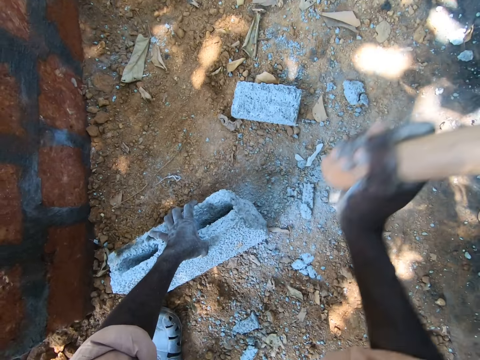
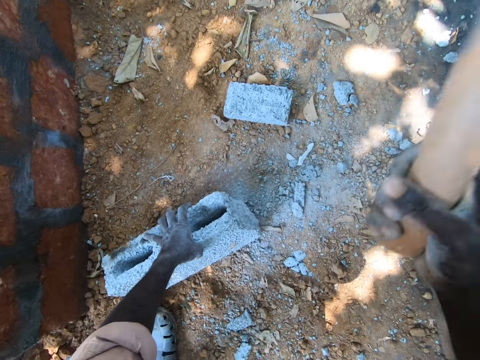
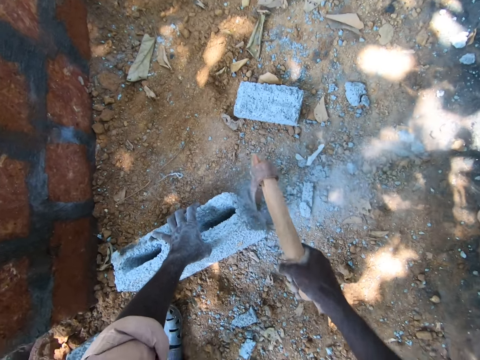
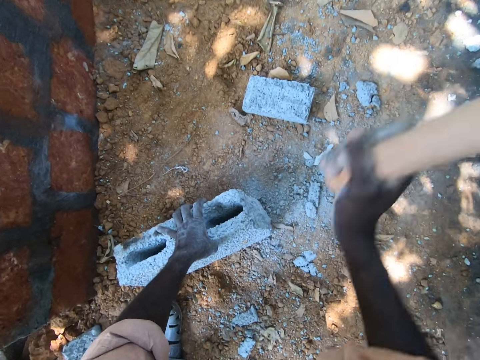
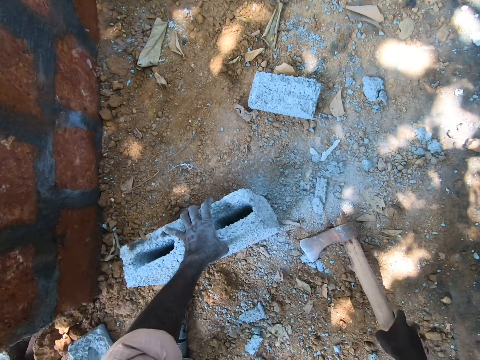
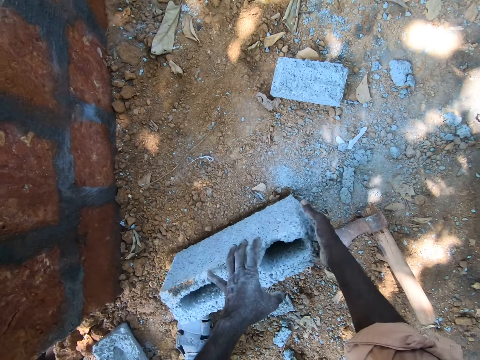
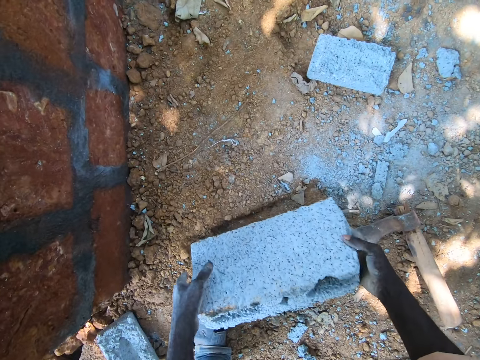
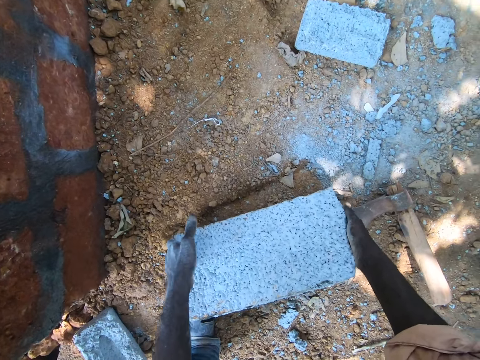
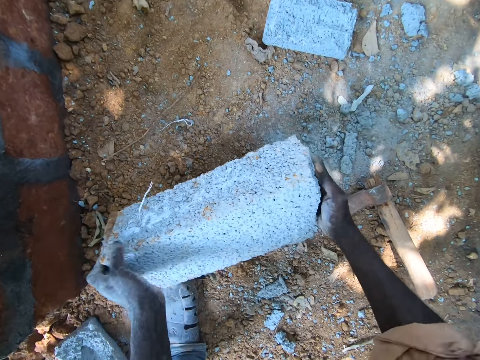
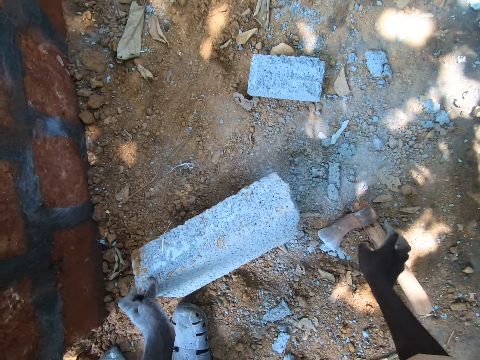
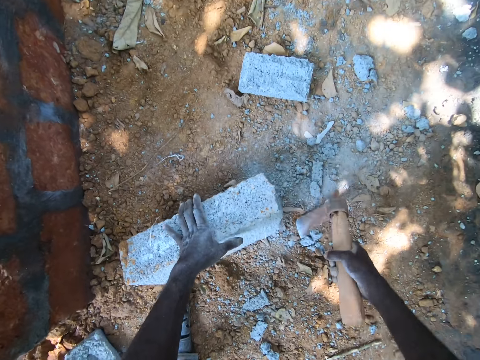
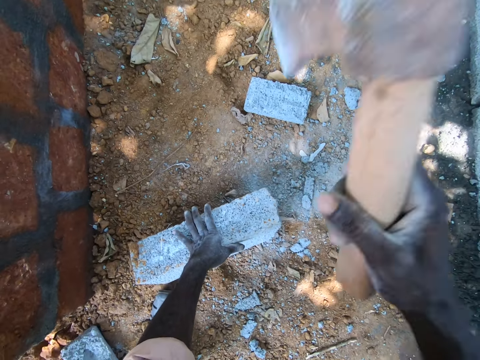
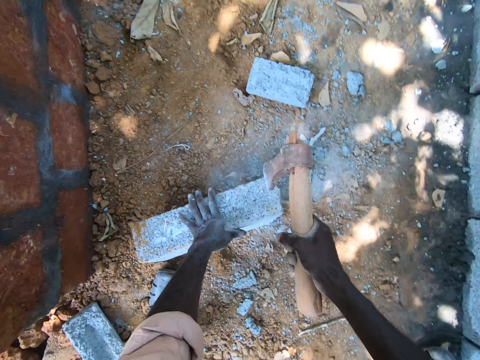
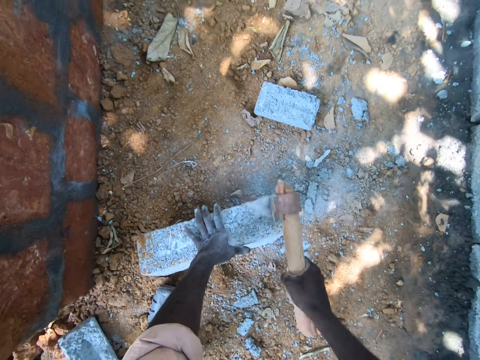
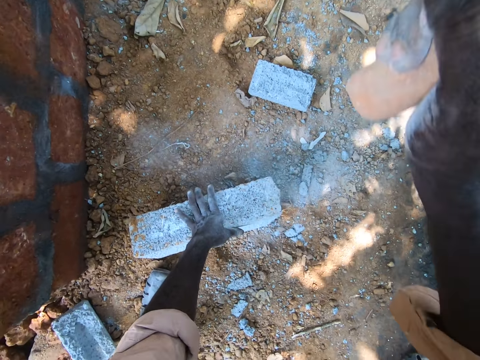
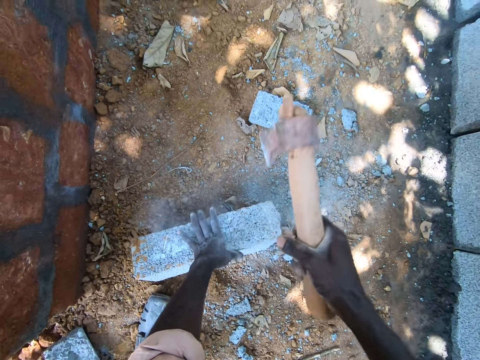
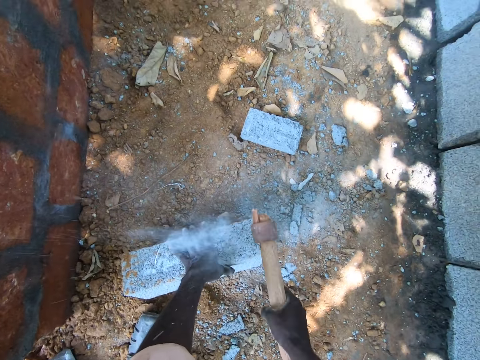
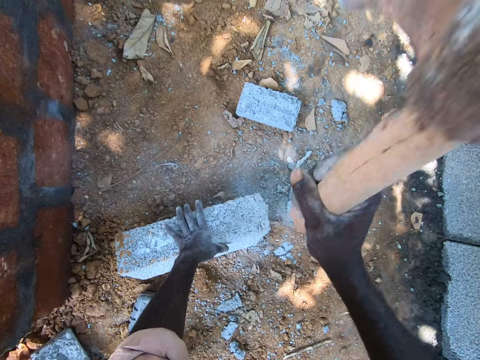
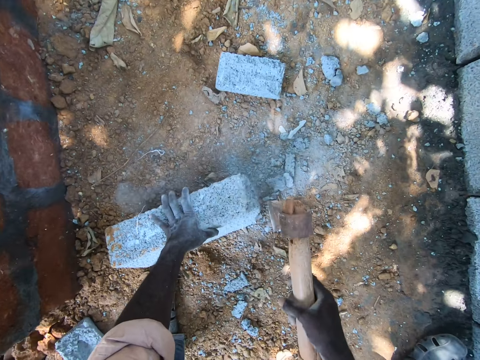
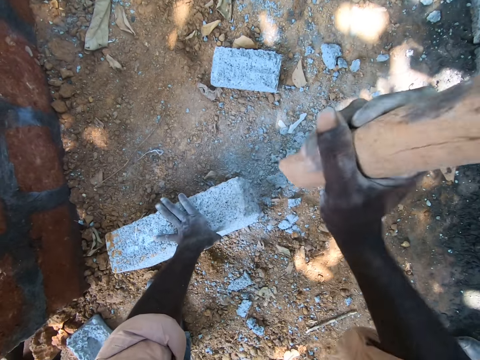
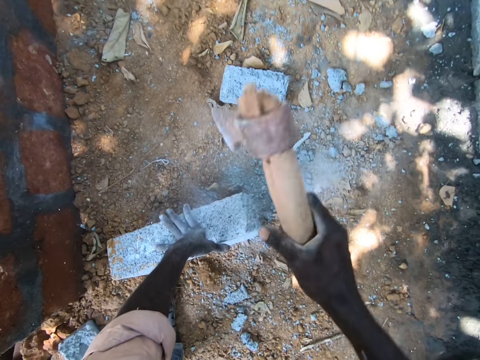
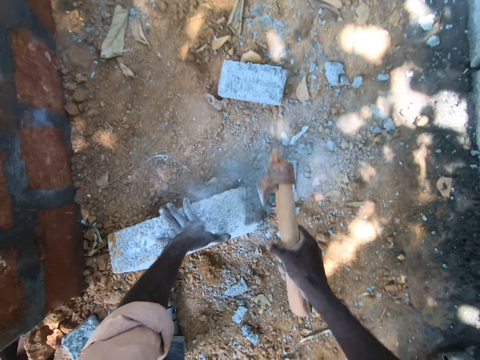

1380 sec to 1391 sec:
The camera wearer drops the axe on the ground. They turn the brick. They turn the axe. They pick up the axe. They cut the brick with the axe. They hit the brick.

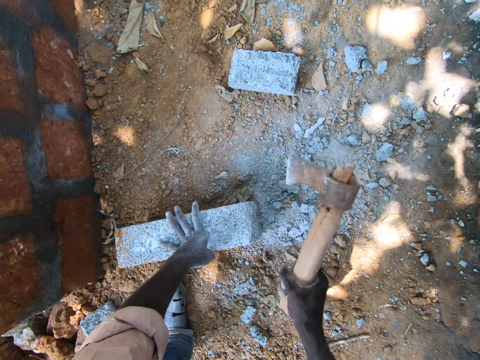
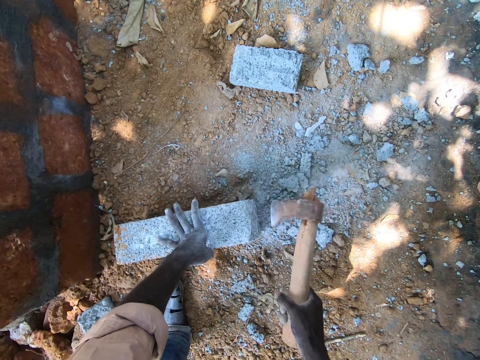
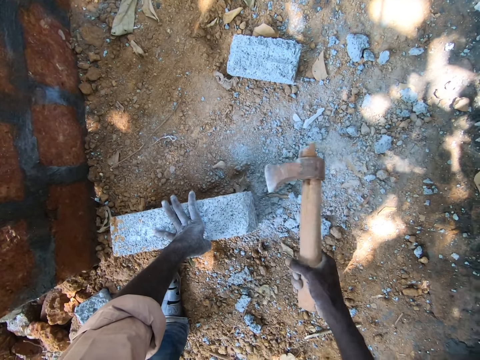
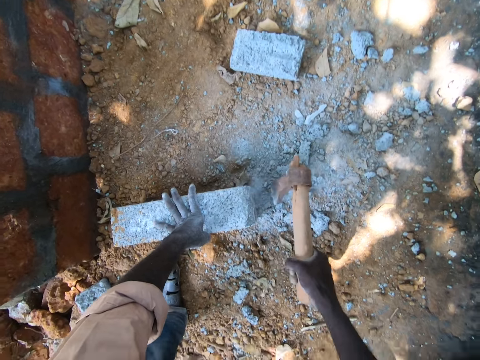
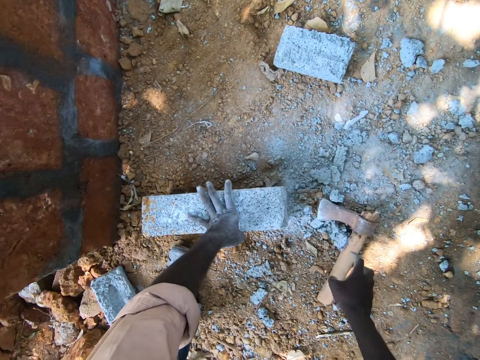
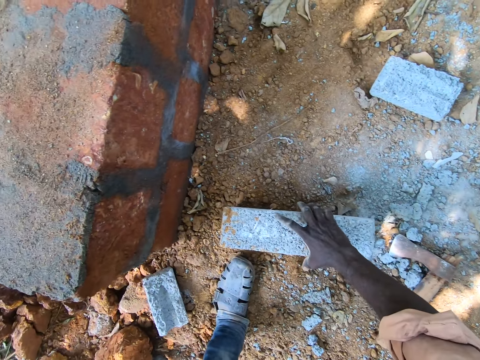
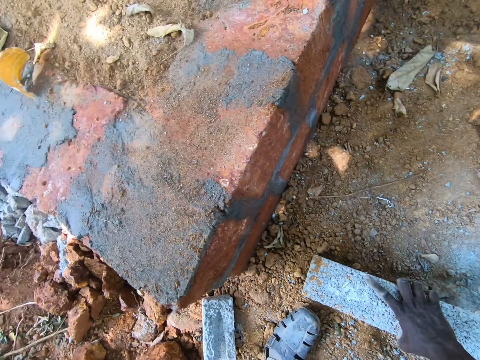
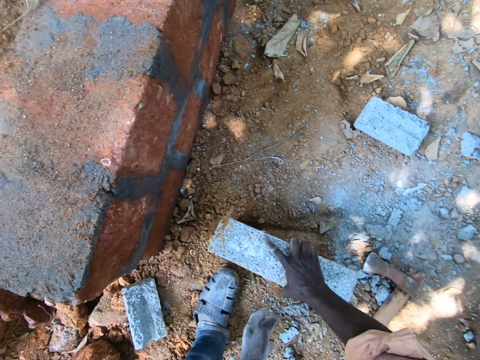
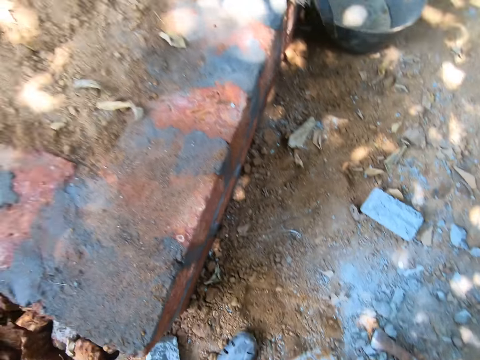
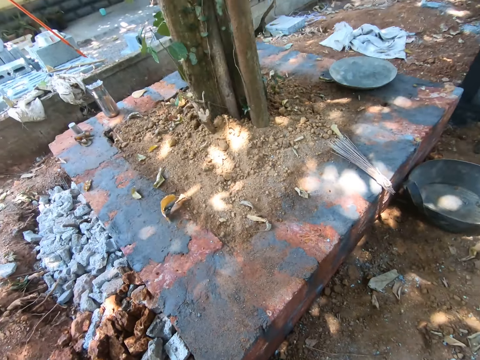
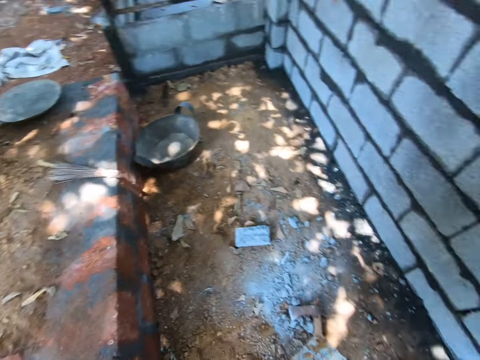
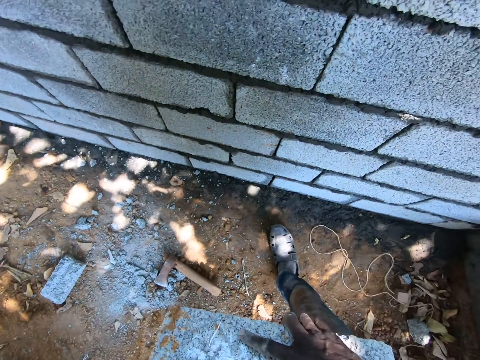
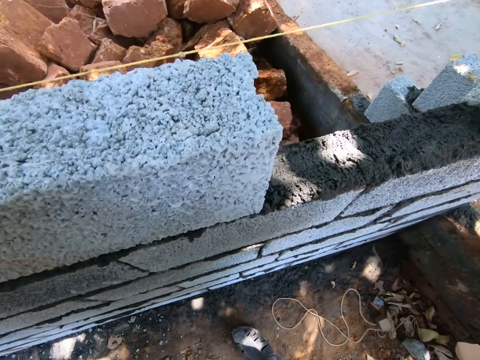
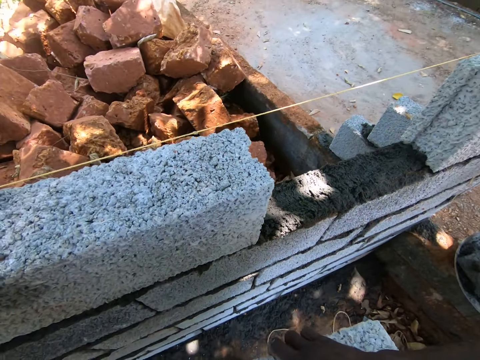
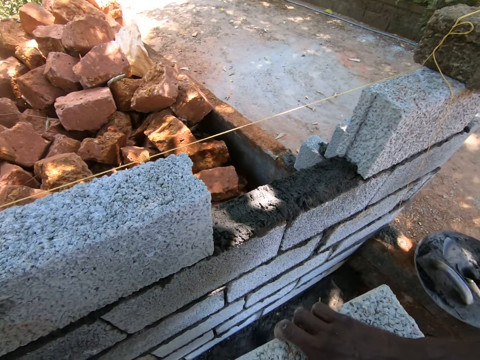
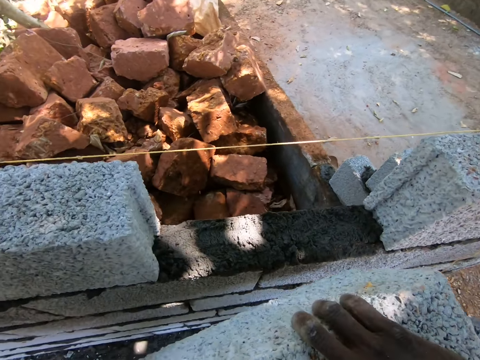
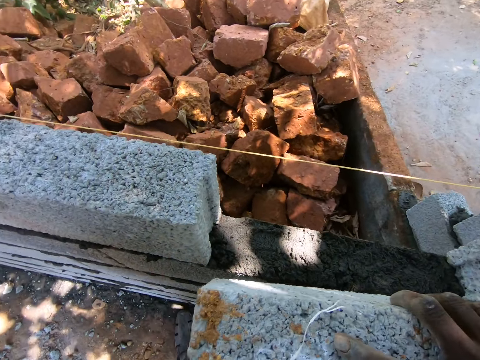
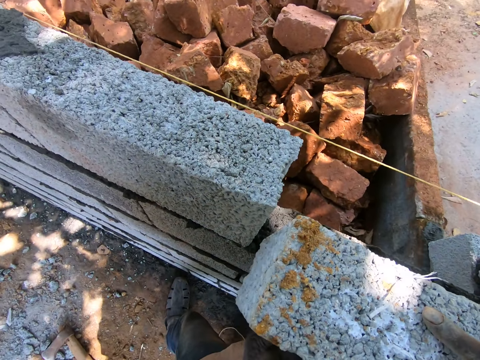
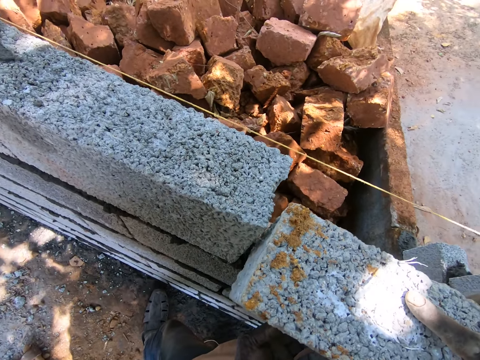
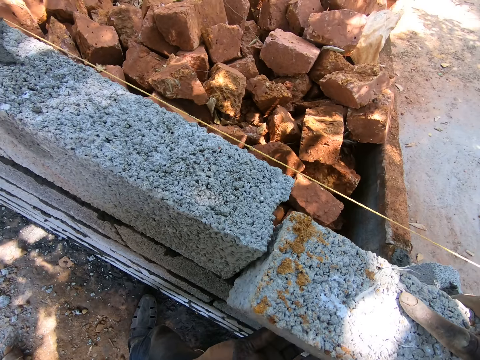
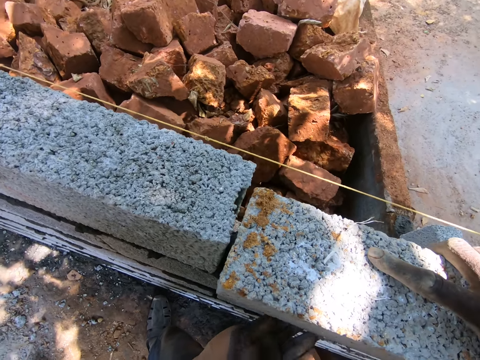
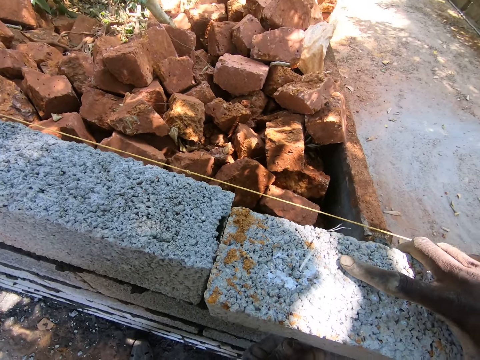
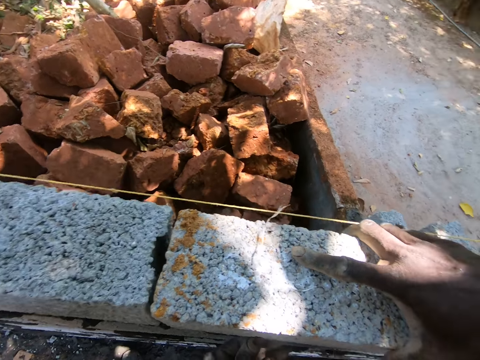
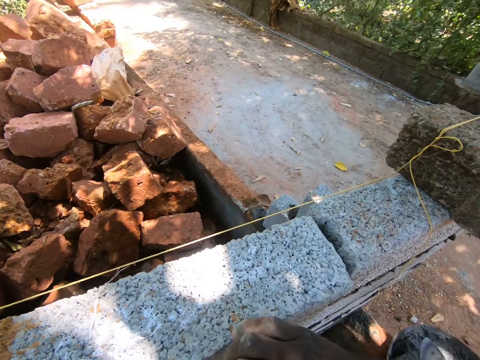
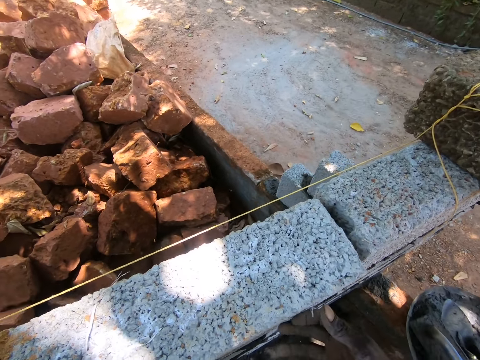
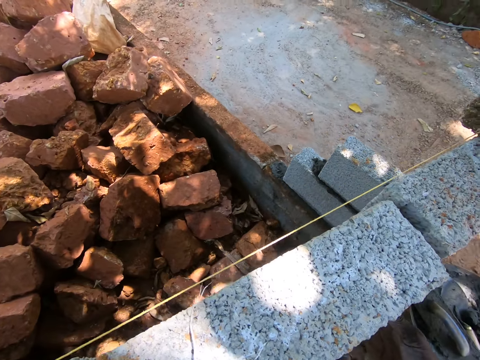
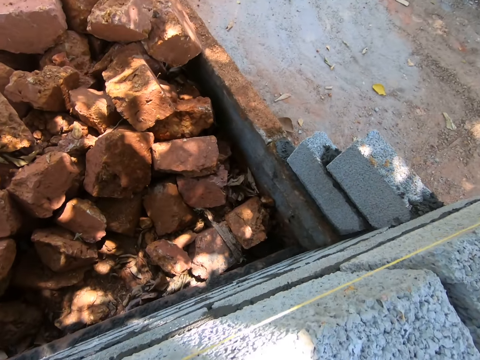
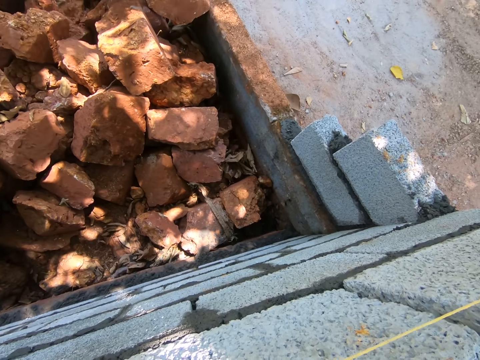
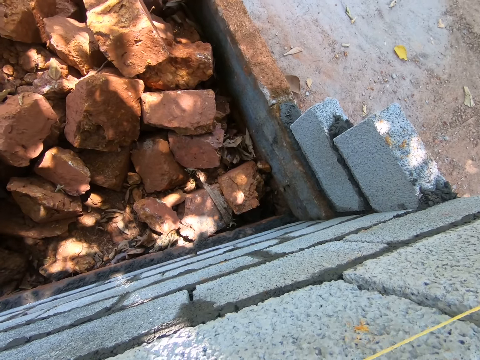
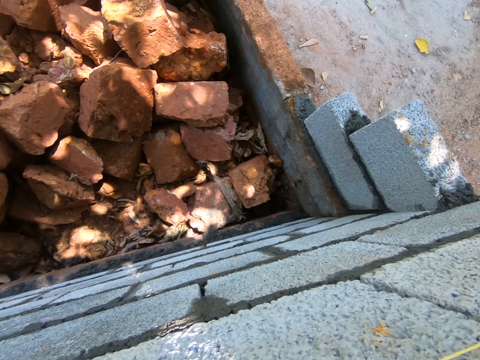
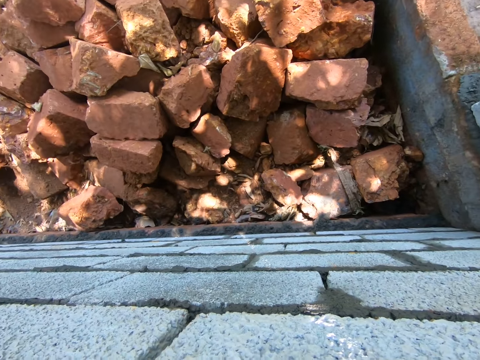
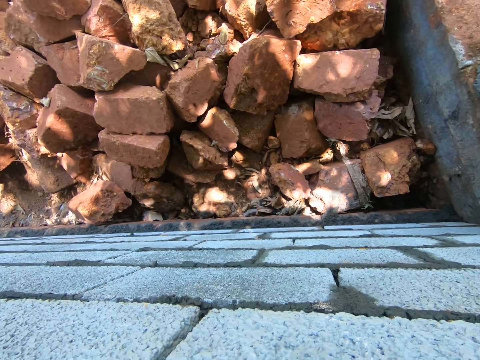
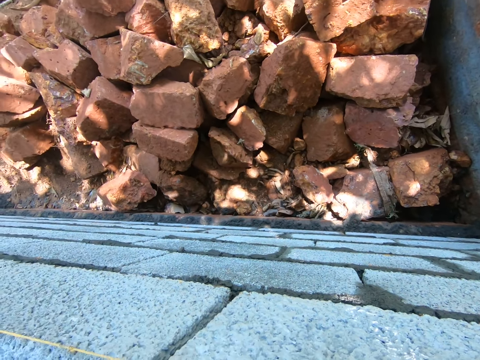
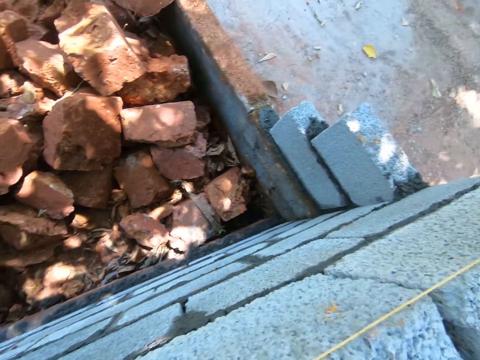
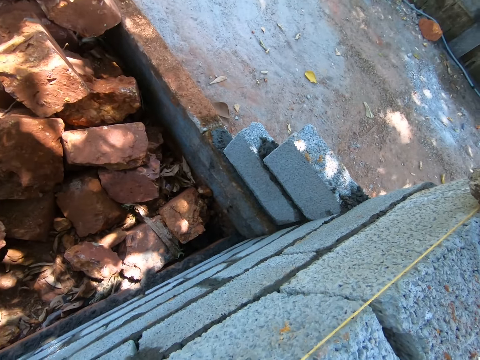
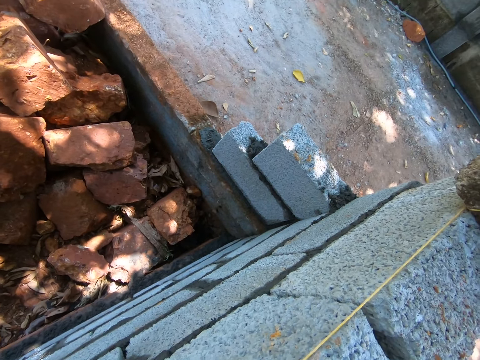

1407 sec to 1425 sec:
The camera wearer drops the axe on the ground. They pick up the brick. They mount the brick on the wall.
